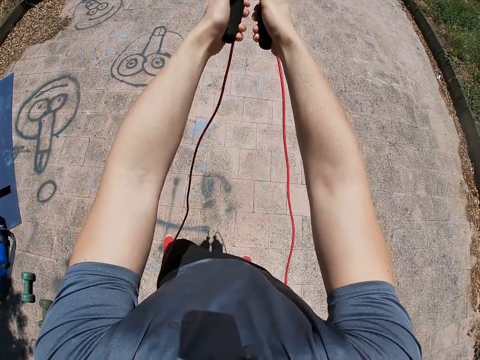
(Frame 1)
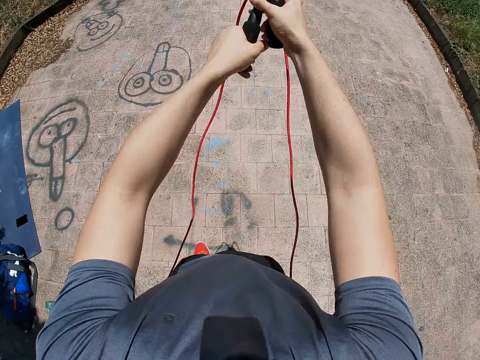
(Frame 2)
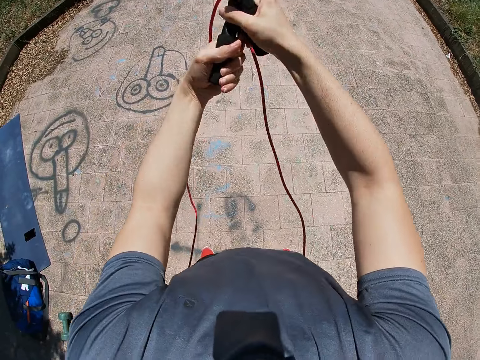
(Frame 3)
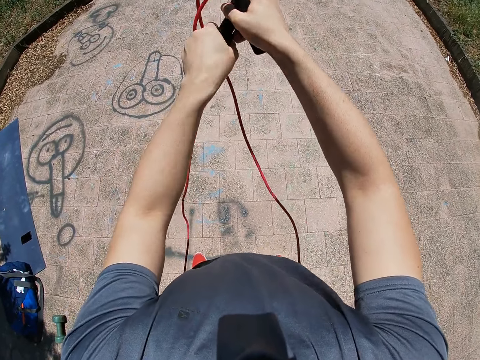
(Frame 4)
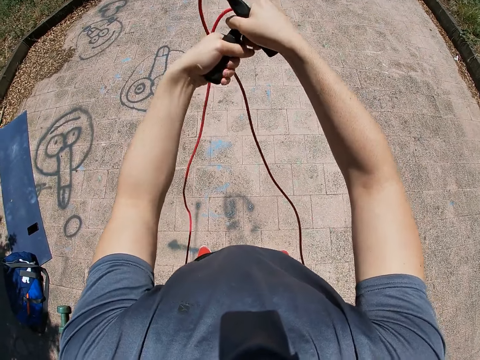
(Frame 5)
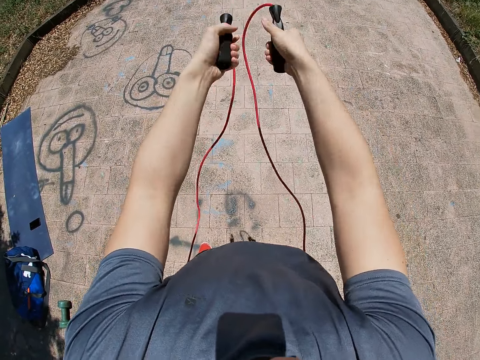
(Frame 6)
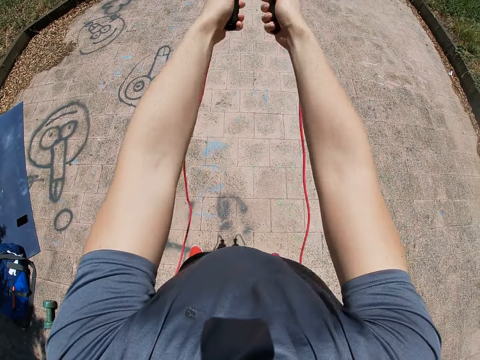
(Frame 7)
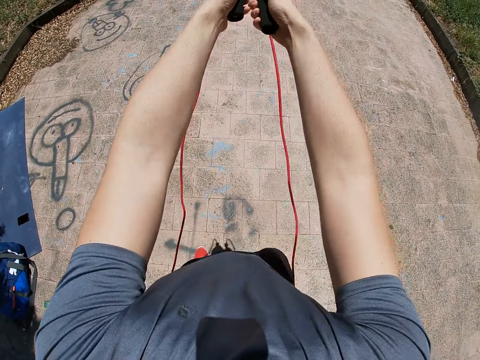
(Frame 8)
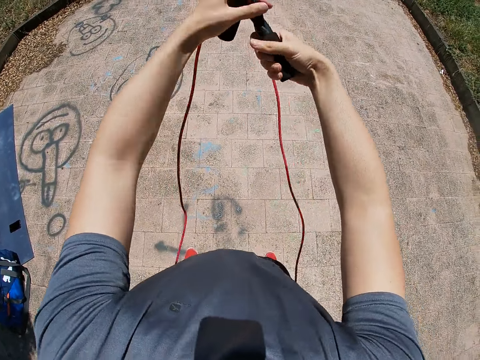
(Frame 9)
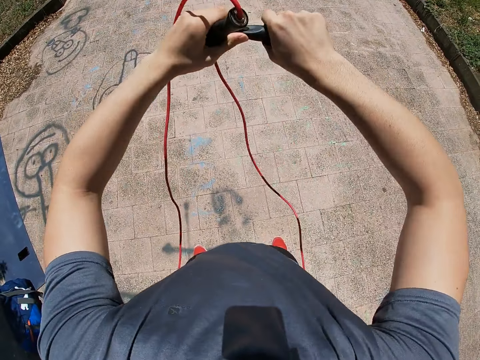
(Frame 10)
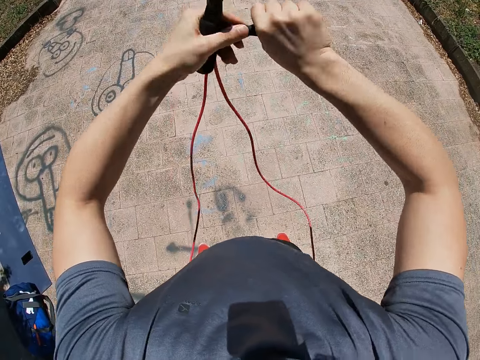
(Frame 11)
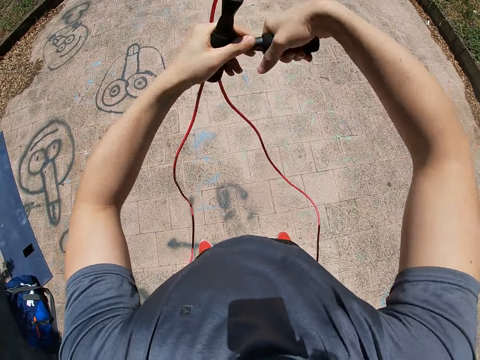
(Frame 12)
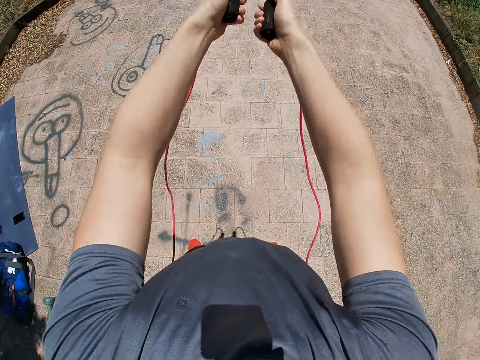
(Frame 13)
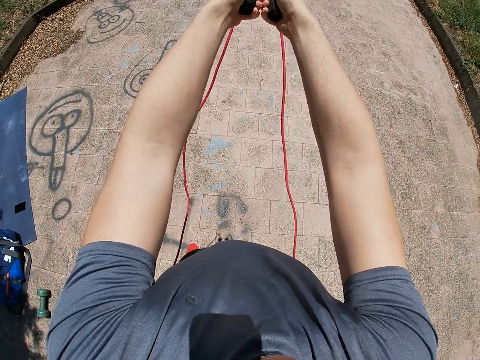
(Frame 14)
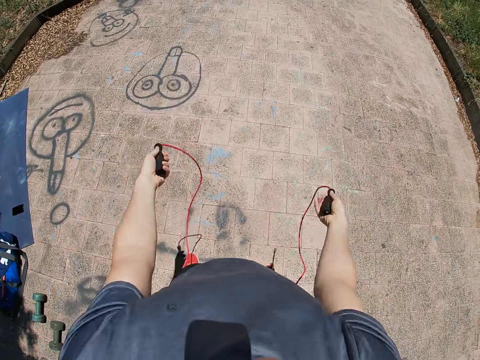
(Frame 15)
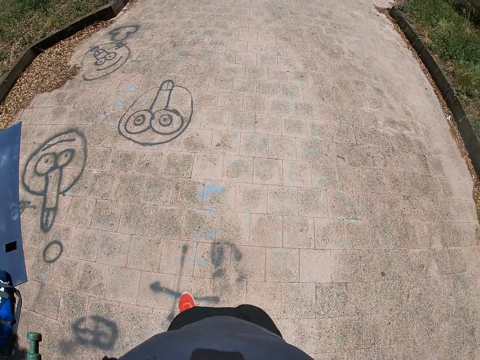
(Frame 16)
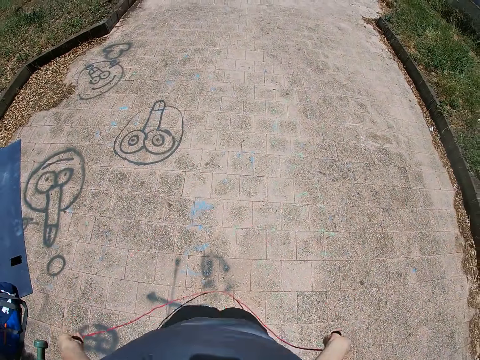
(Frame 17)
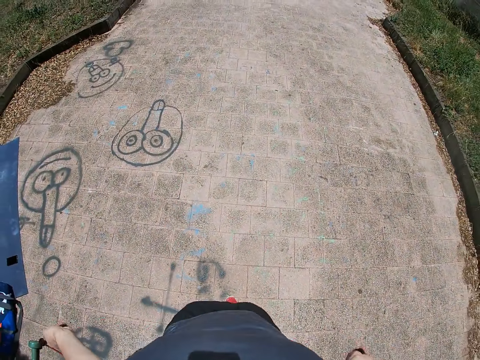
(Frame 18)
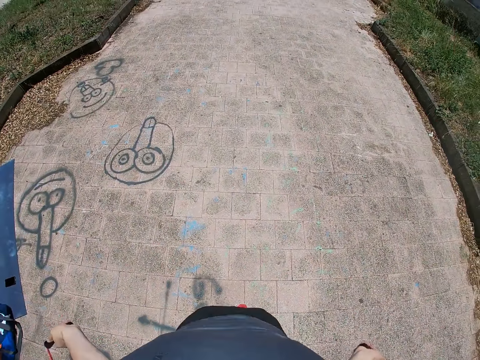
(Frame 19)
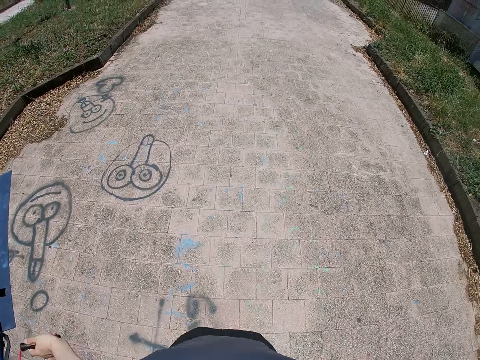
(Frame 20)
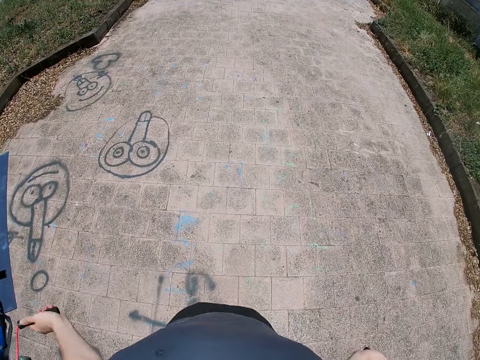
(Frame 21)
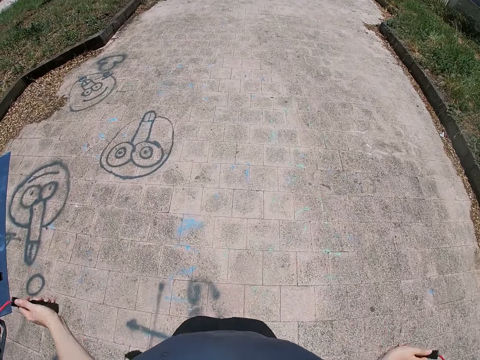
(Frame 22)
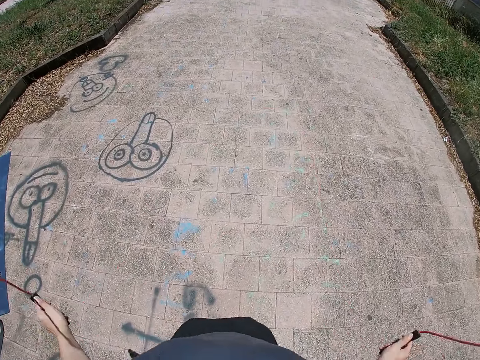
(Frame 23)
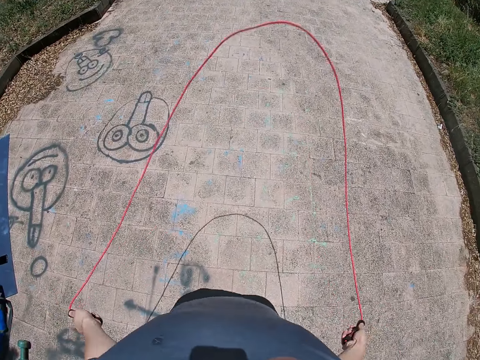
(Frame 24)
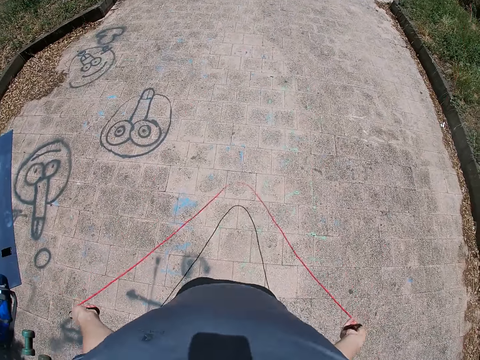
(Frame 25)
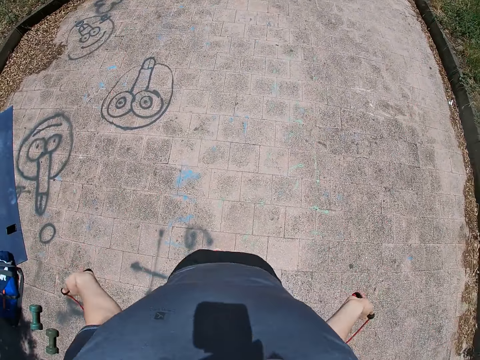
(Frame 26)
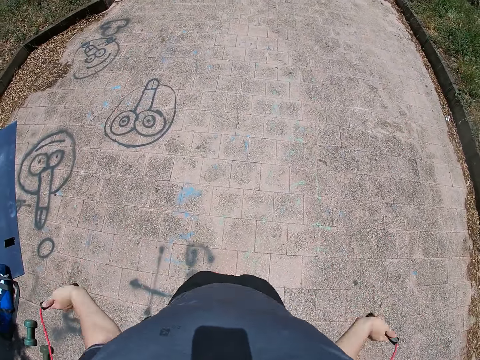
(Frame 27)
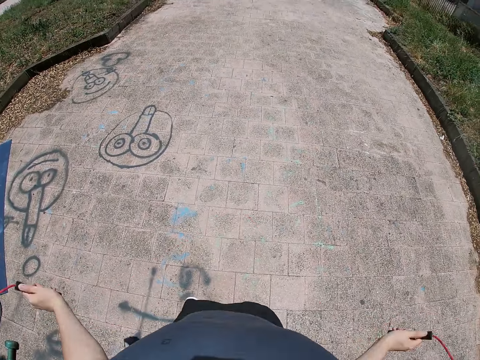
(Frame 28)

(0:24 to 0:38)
The camera wearer adjusts the length of the skipping rope. They use the skipping rope for exercise.

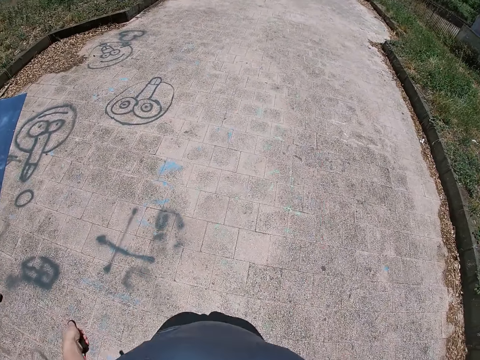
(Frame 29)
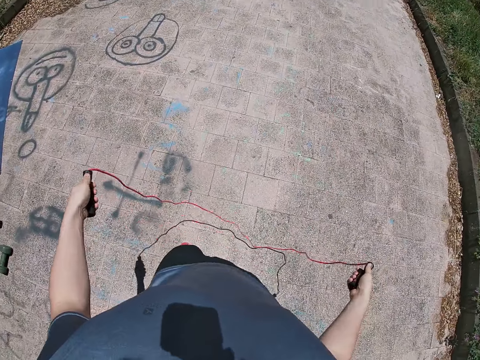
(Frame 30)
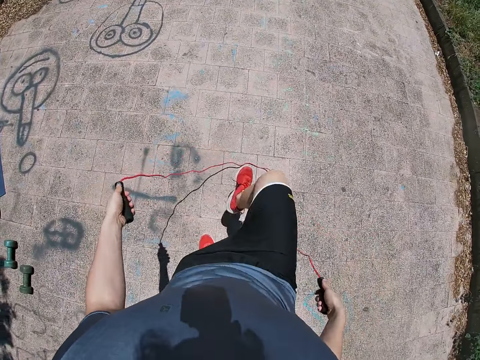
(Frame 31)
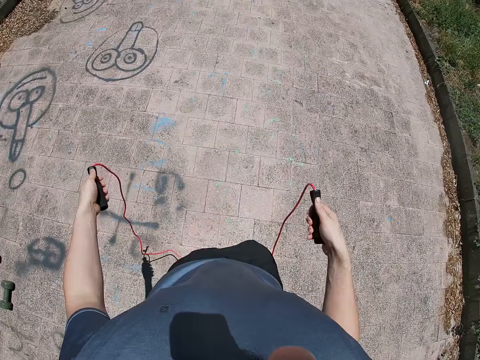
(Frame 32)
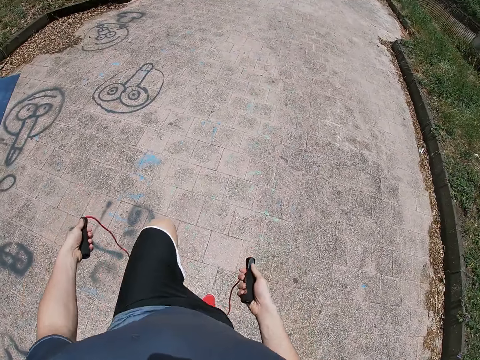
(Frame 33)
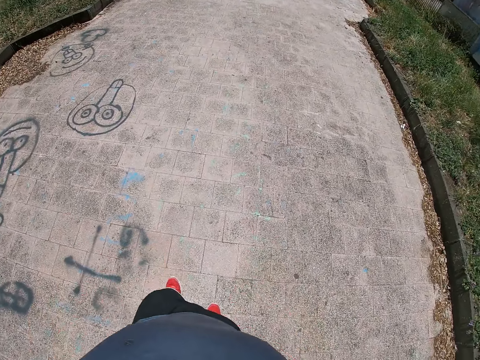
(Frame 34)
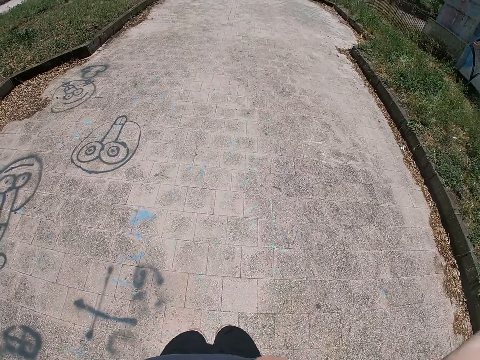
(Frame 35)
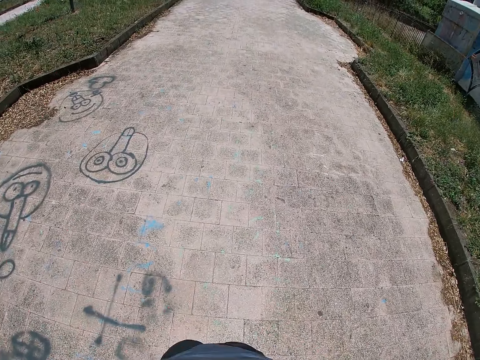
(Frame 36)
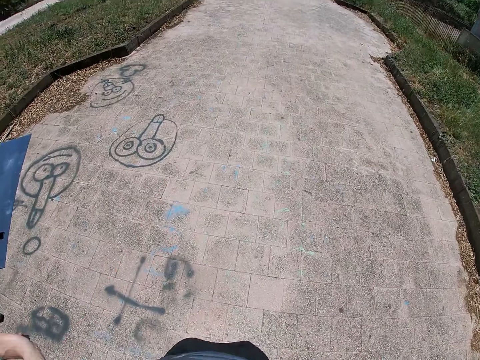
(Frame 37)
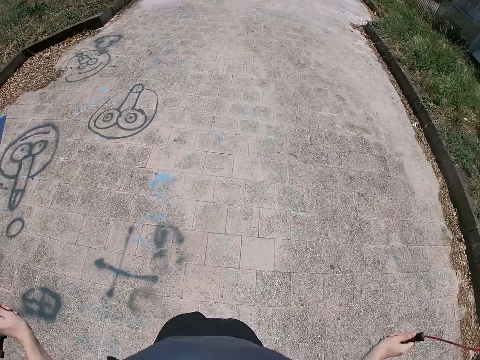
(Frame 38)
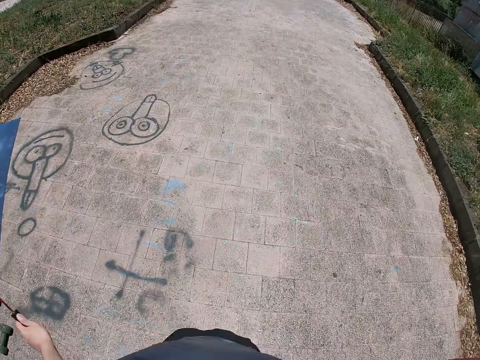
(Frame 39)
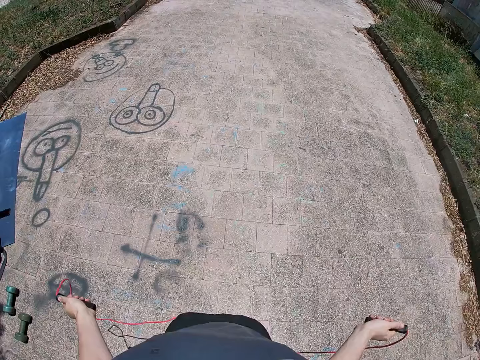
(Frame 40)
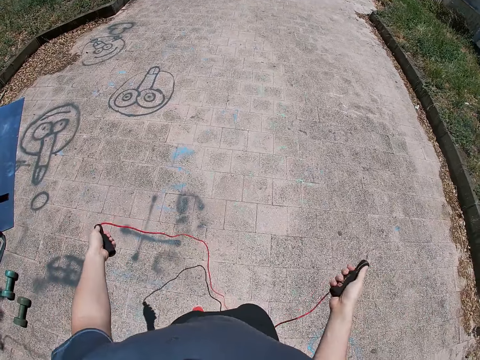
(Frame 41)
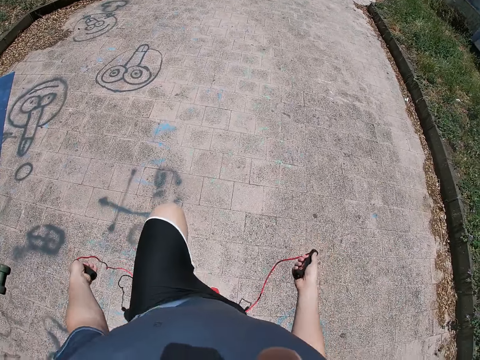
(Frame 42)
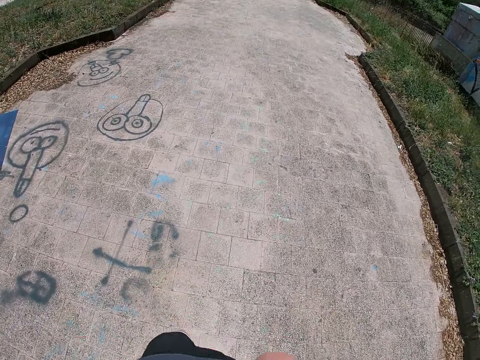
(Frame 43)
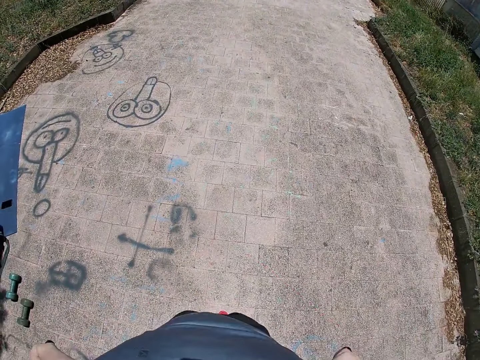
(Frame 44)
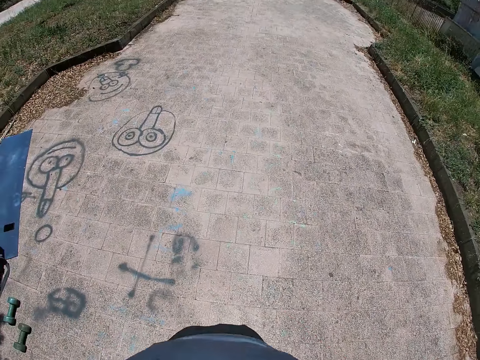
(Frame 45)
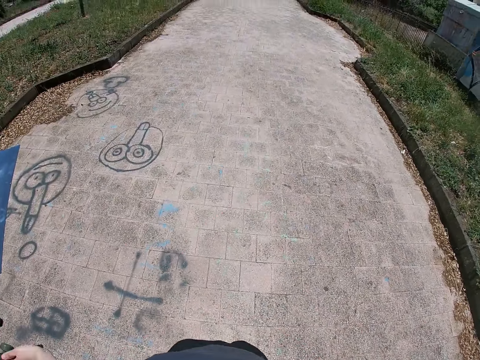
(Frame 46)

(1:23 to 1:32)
The camera wearer stops to skip the rope. They use the rope to skip.

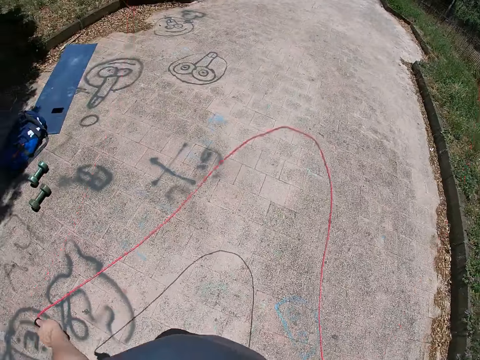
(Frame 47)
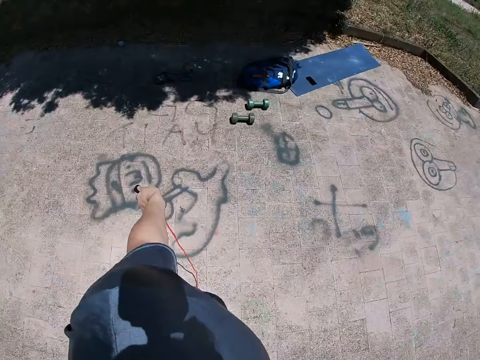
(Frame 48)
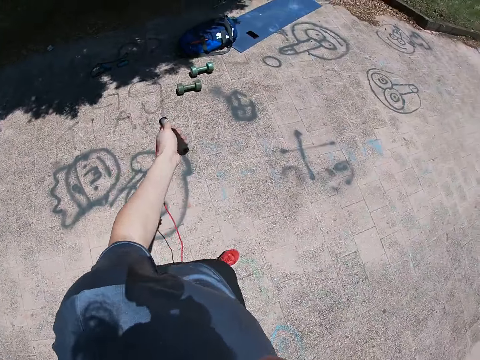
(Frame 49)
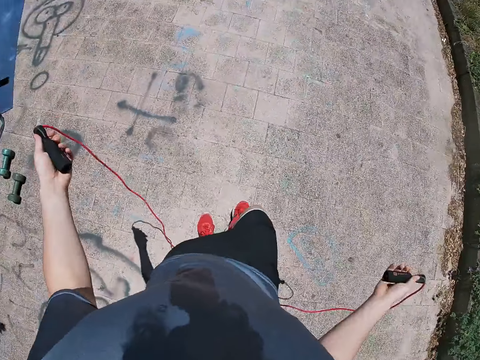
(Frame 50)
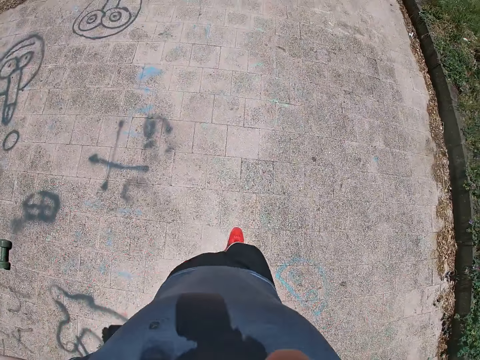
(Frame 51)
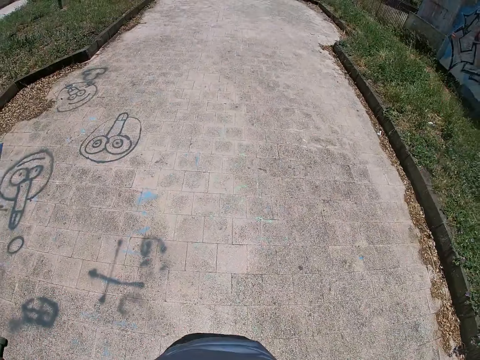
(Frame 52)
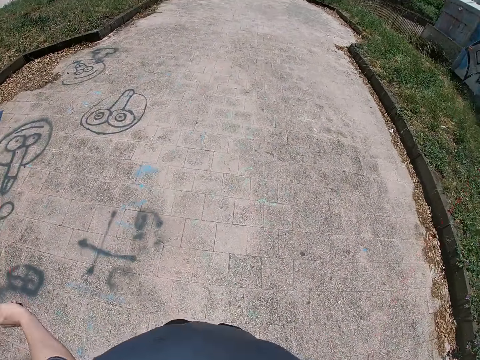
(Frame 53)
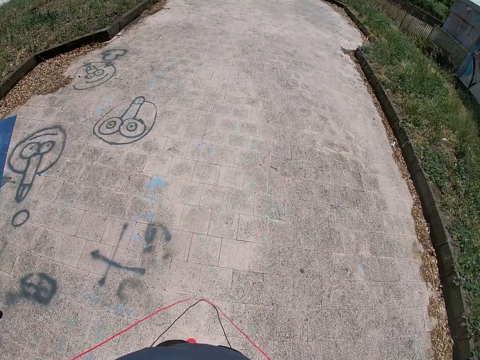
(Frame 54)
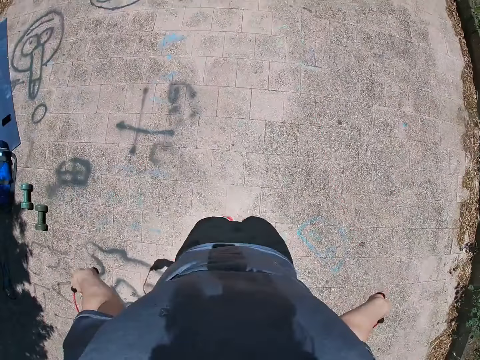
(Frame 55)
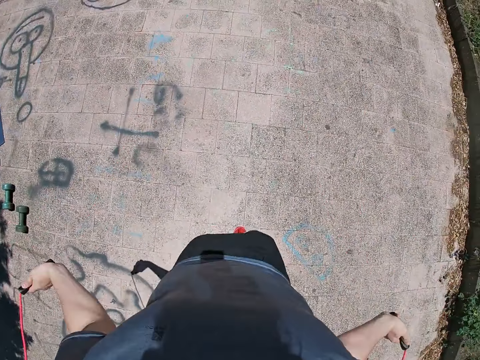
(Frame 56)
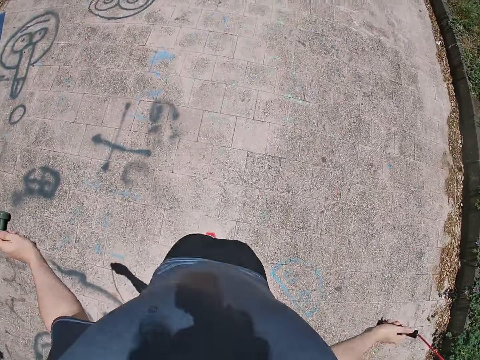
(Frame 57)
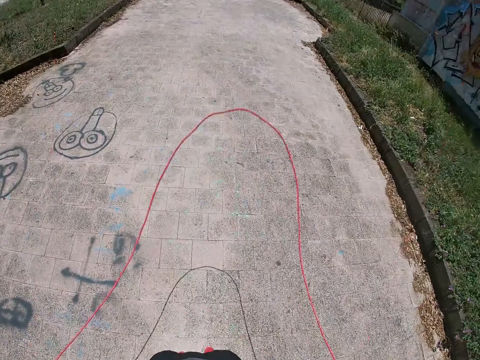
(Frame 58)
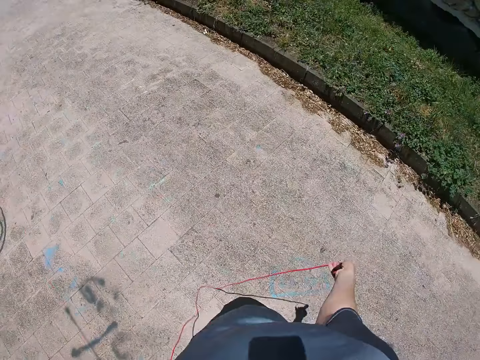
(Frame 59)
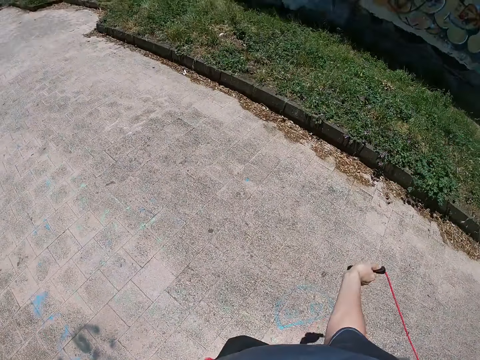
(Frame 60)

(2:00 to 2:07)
The camera wearer stops to skip the rope. They use the rope to skip.
